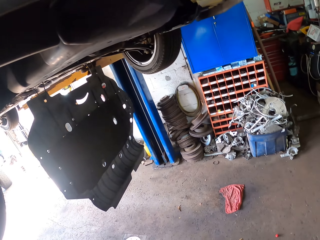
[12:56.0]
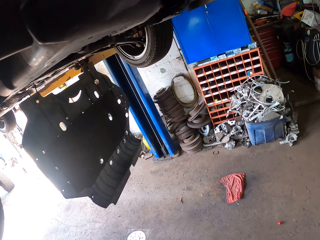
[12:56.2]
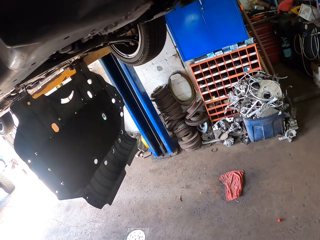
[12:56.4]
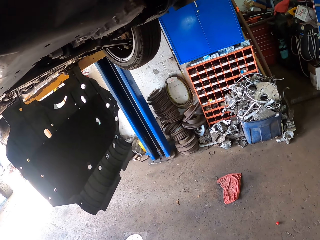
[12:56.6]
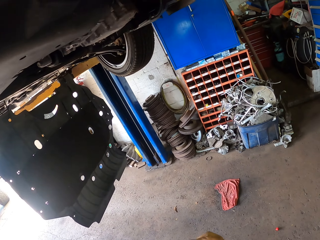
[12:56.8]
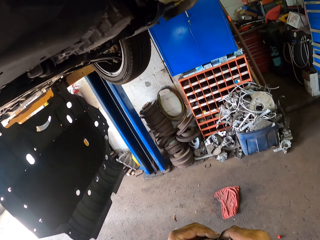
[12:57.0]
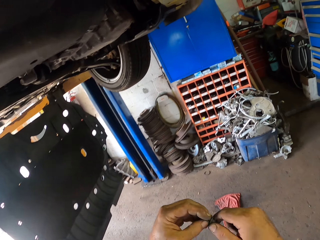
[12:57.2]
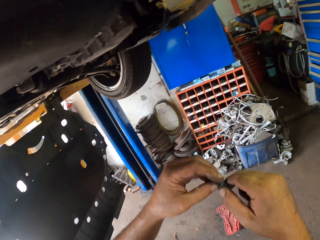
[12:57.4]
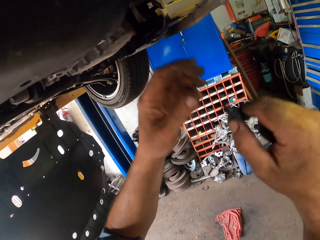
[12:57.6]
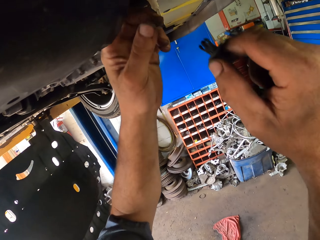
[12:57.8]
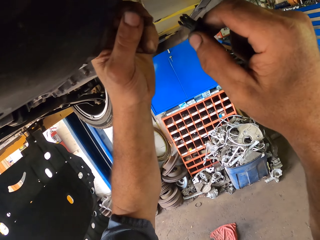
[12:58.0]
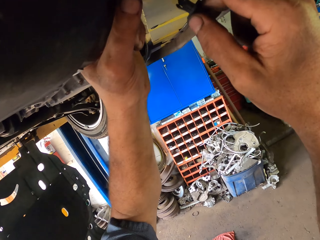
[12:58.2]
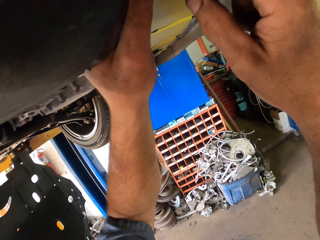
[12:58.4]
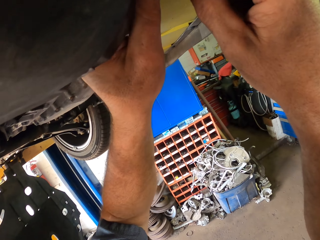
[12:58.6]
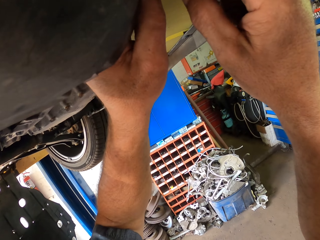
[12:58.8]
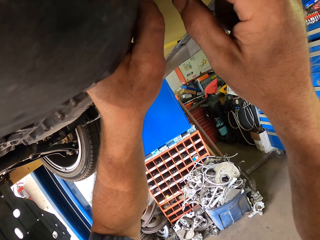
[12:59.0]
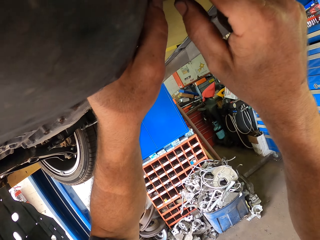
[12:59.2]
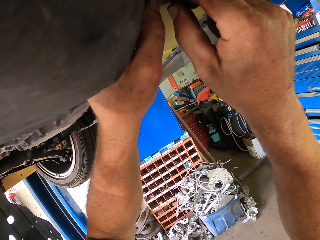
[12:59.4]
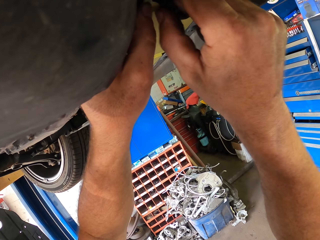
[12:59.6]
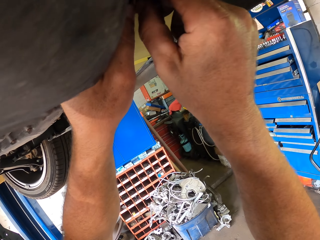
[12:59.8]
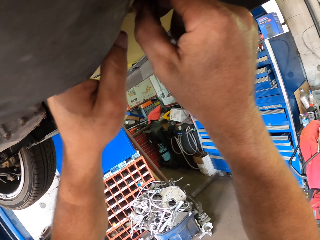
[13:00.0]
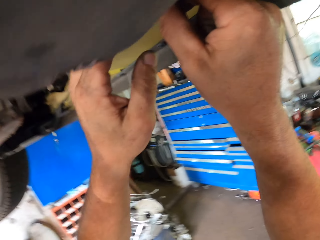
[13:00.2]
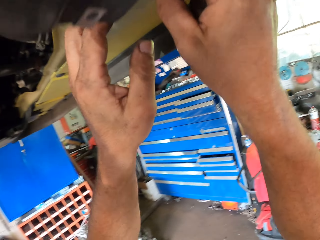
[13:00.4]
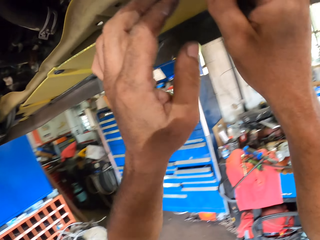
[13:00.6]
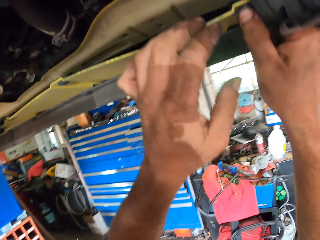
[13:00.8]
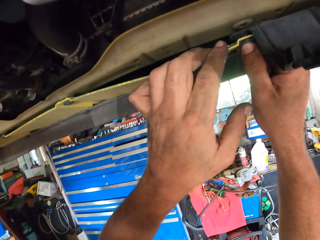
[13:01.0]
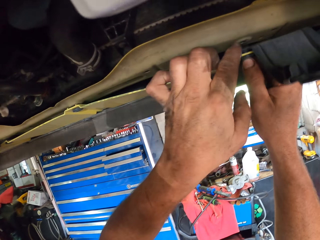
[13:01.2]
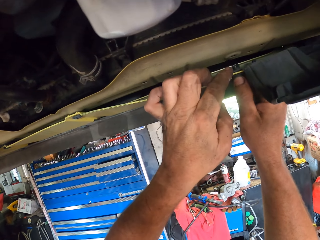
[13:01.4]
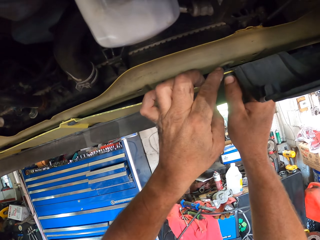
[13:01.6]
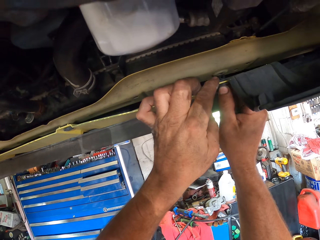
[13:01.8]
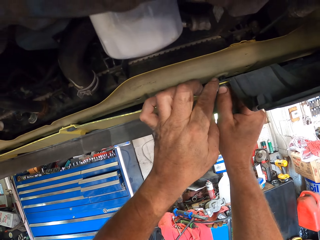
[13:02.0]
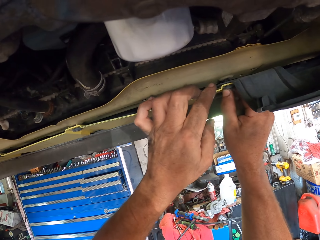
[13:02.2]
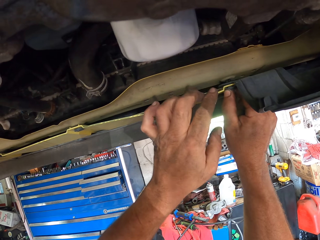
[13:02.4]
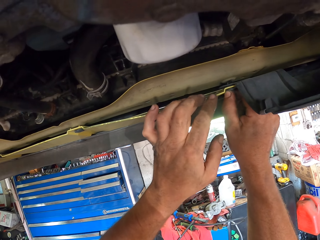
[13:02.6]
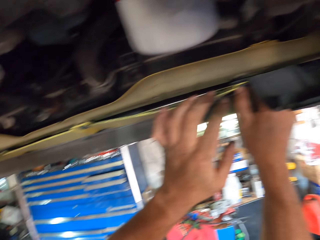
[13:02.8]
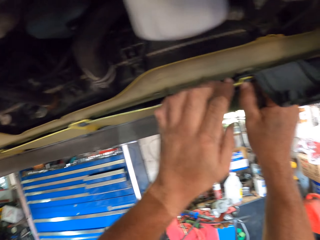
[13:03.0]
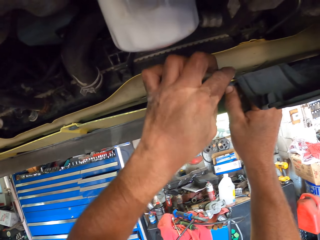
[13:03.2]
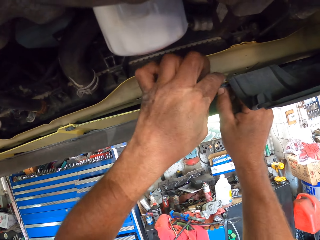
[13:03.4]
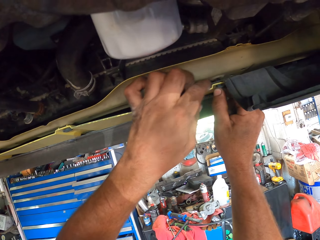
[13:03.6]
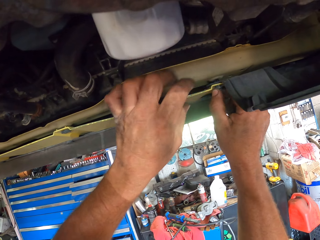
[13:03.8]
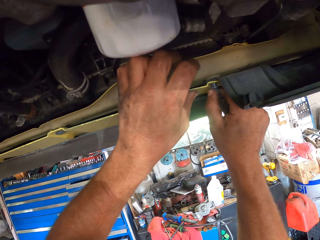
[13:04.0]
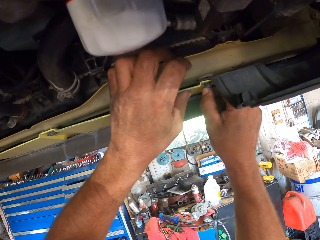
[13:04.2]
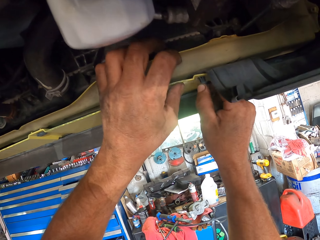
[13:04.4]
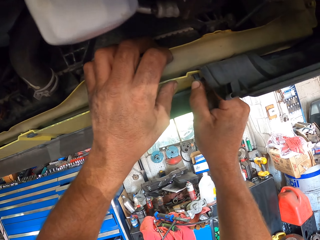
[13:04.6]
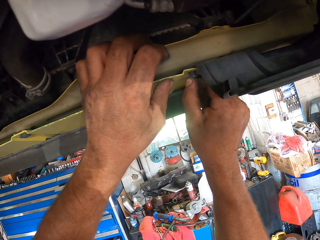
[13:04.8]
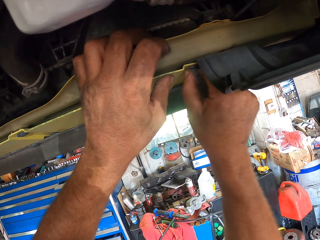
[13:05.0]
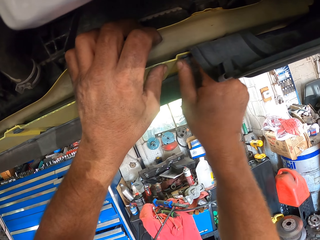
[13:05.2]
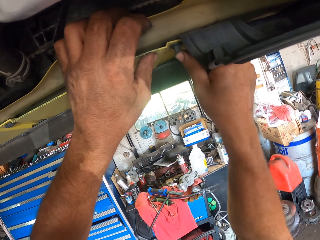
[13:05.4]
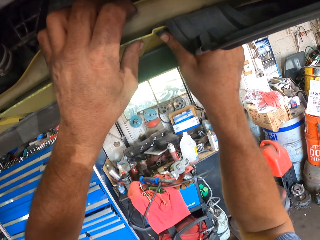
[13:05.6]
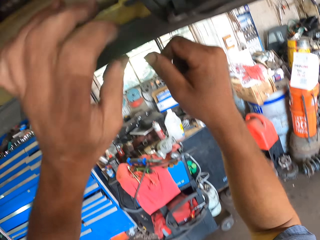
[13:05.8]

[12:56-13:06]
The camera wearer puts the nut to the car.

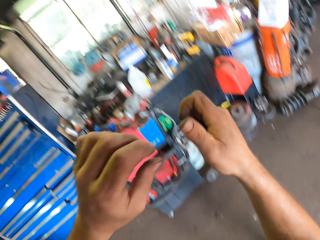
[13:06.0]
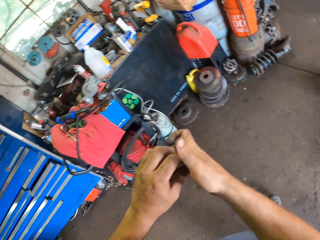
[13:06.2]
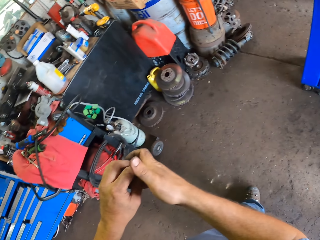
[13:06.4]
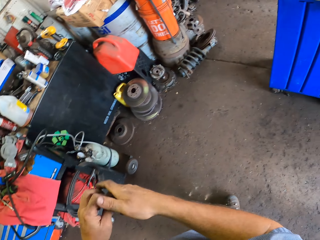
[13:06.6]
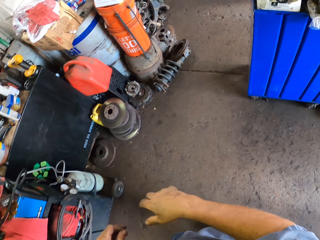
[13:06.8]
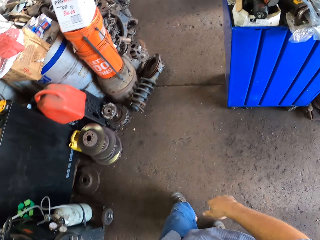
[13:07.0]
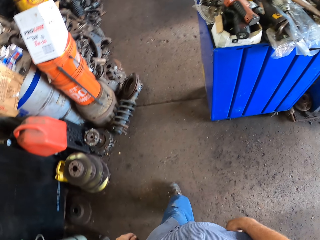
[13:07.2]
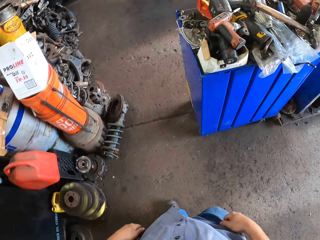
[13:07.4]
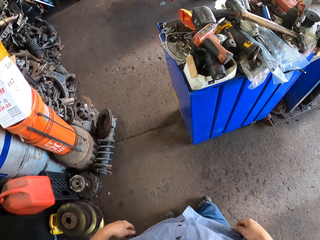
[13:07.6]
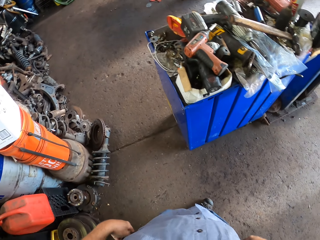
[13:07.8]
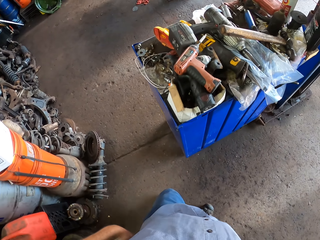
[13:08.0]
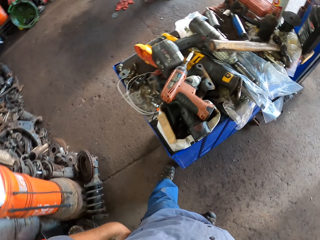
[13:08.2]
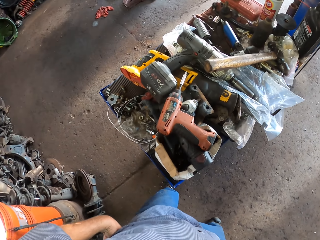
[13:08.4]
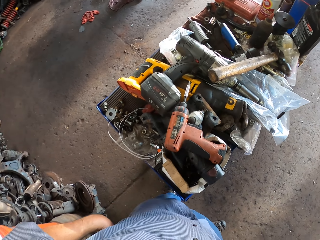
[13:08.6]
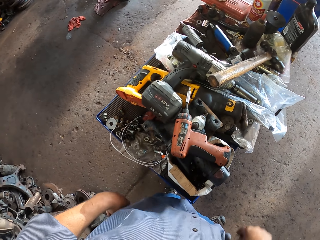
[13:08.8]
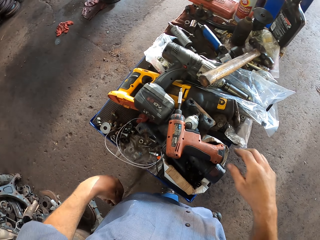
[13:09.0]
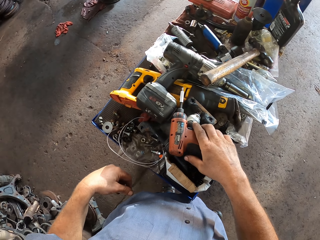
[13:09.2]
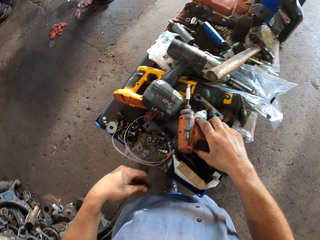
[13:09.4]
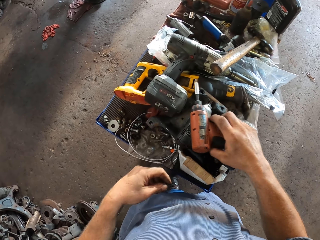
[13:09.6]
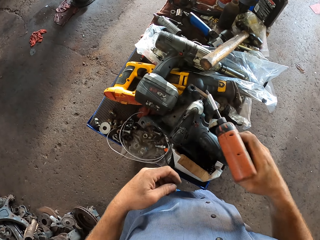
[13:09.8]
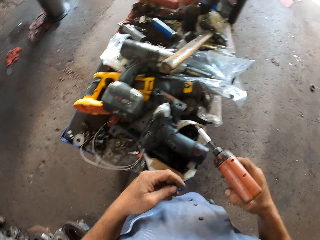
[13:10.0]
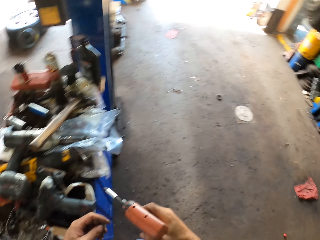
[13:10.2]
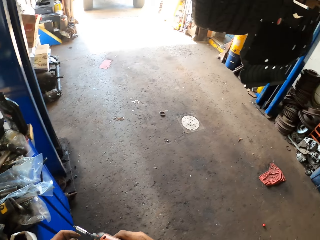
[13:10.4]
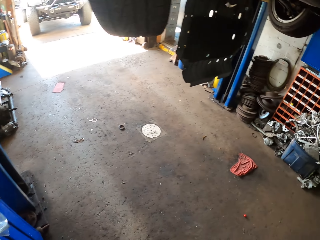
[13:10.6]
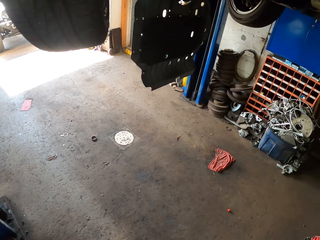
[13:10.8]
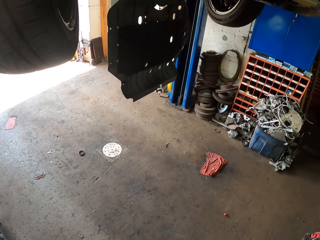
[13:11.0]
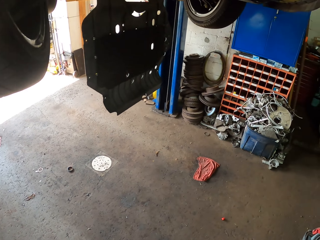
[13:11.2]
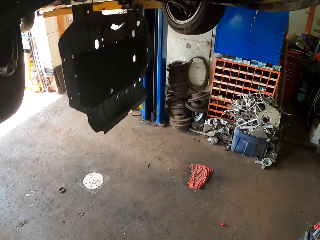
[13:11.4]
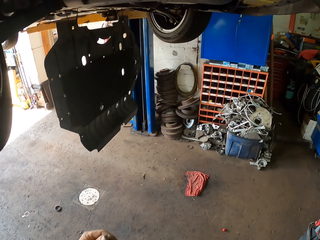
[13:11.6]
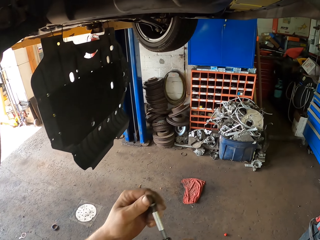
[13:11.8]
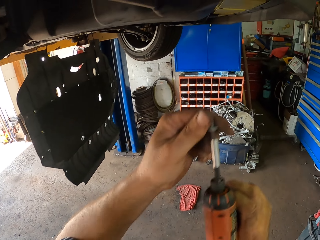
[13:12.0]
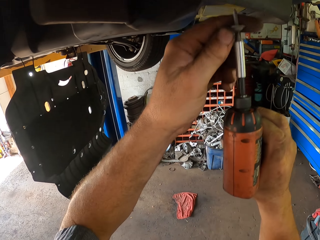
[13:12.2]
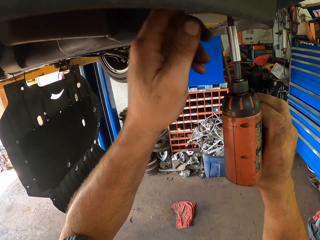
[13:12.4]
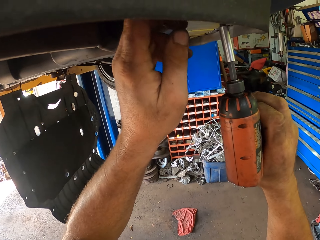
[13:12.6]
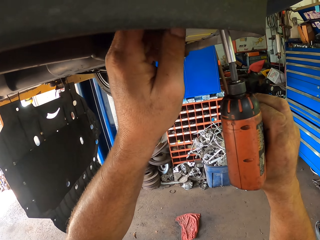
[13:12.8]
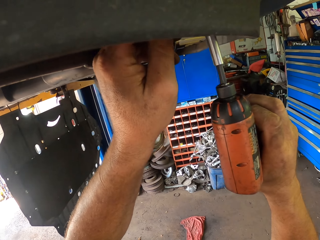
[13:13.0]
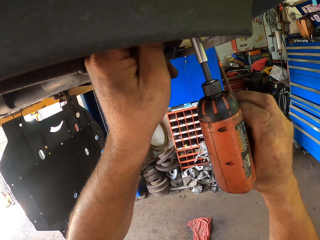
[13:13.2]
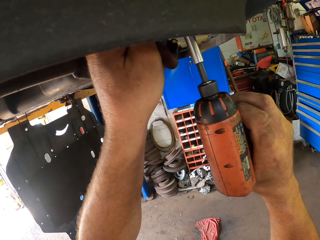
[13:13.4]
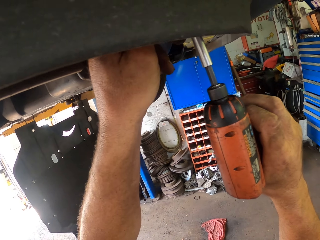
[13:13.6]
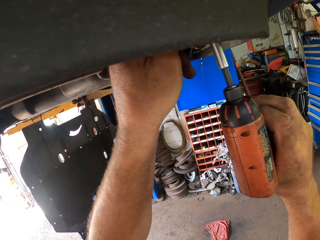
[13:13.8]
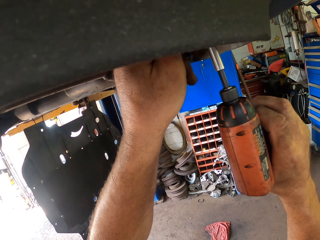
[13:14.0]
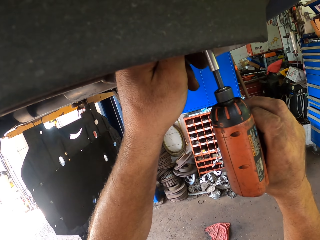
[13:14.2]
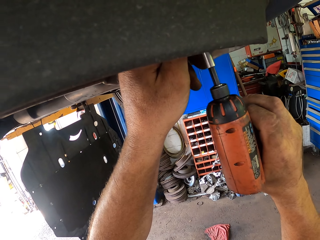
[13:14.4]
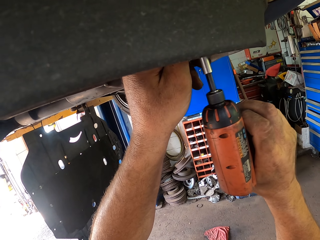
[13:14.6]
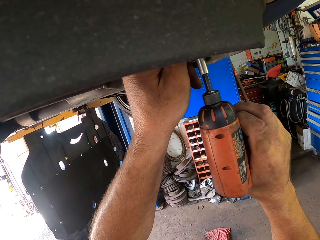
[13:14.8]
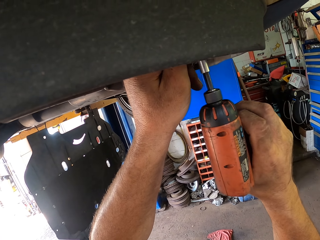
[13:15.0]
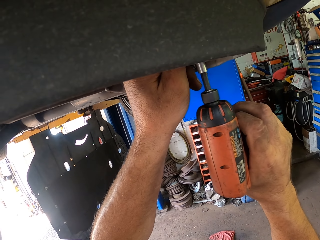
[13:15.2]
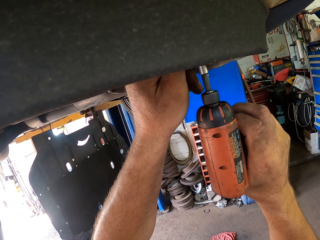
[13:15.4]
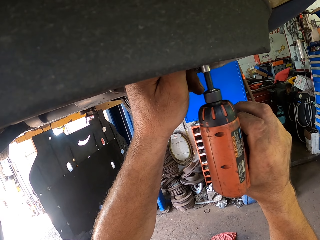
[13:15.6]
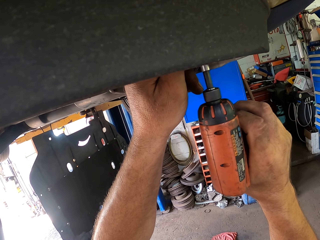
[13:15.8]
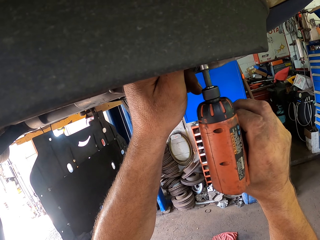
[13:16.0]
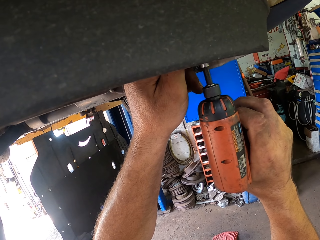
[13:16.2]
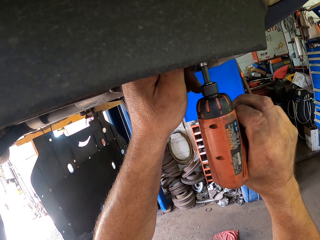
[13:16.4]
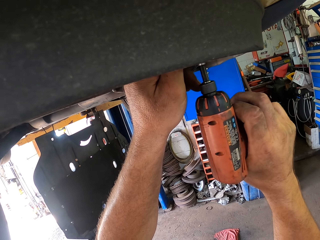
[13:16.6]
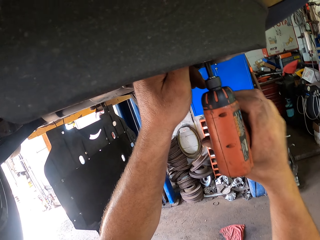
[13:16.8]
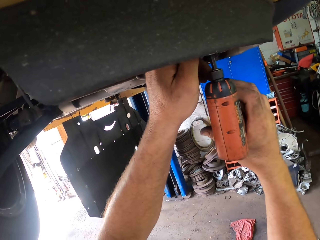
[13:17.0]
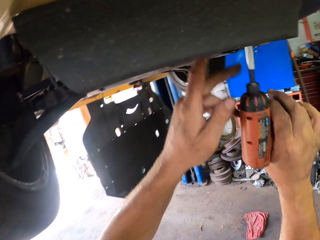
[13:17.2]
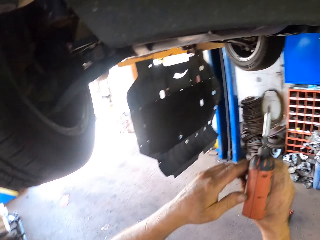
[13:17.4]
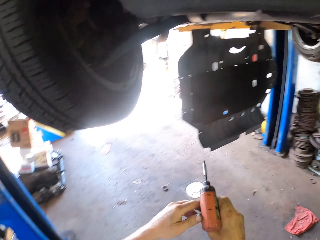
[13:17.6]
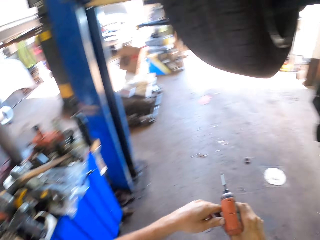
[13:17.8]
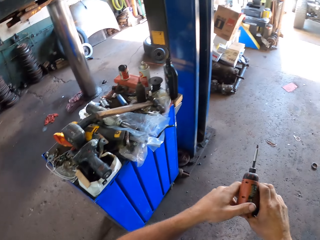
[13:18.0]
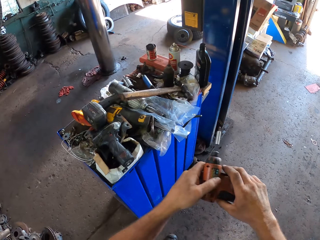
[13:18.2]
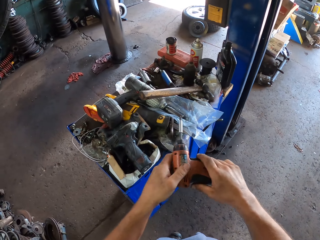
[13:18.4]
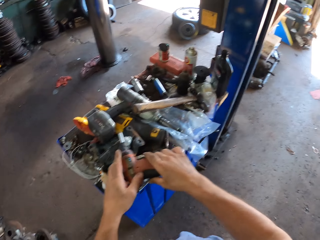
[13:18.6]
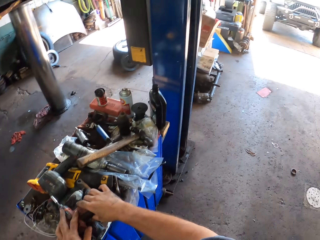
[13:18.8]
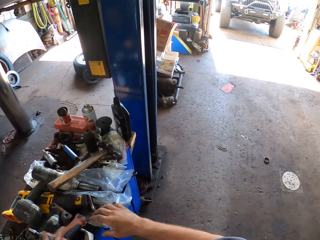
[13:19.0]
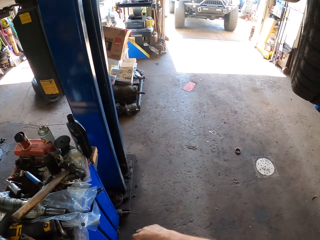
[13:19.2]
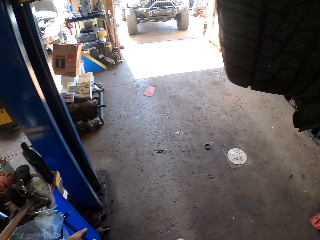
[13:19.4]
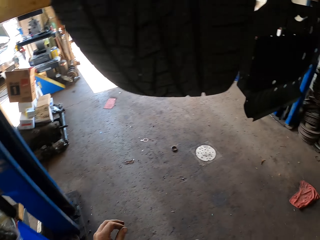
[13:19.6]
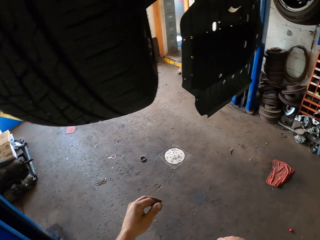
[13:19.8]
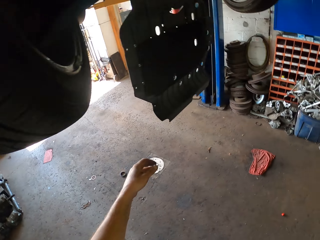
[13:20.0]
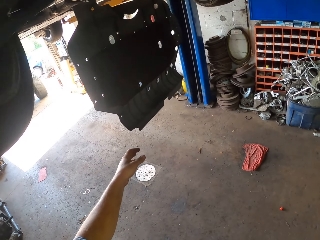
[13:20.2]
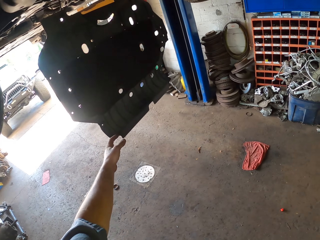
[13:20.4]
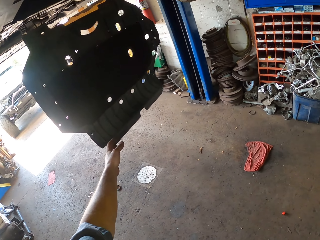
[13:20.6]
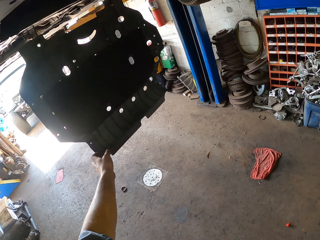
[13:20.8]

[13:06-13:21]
The camera wearer moves towards the table. He picks up a drill. He drills the car. He tightens the screw with the drill. He puts down his hands. He puts the drill on the table. He moves towards the car.
